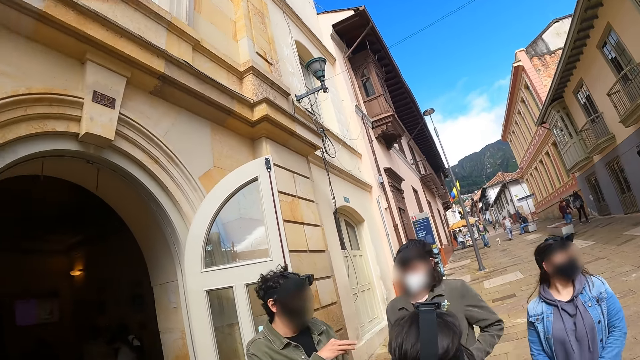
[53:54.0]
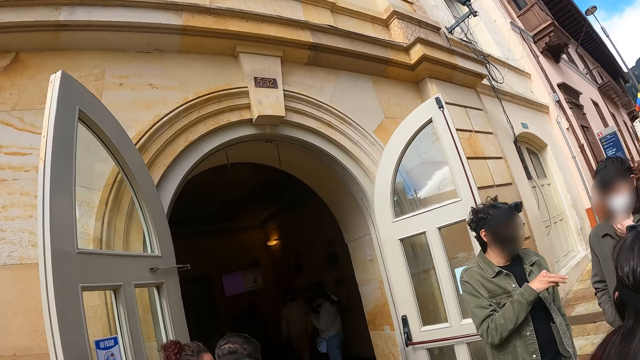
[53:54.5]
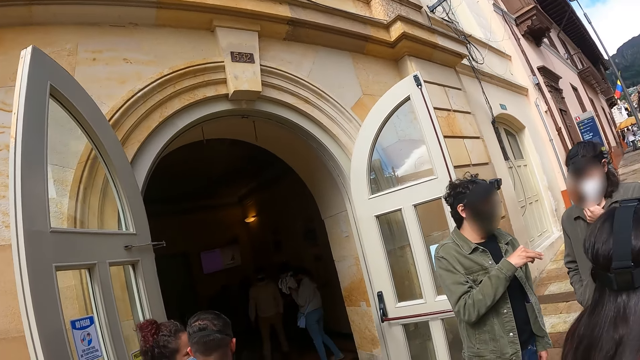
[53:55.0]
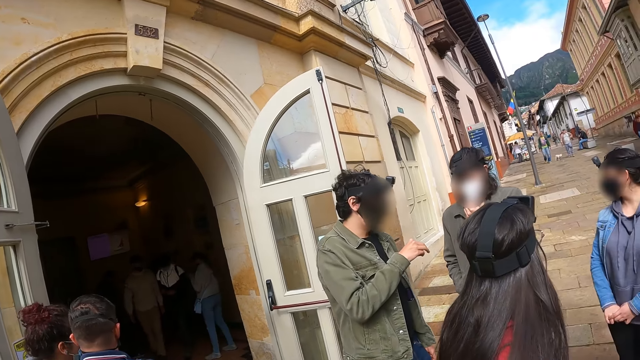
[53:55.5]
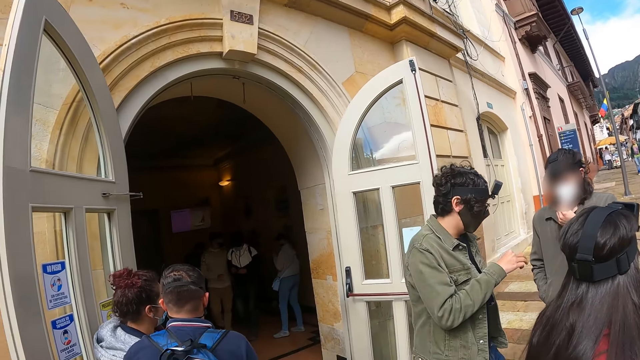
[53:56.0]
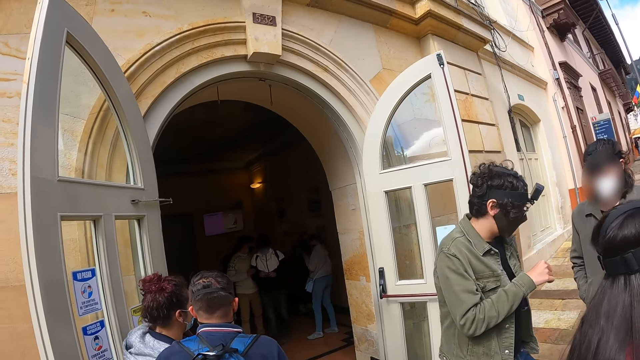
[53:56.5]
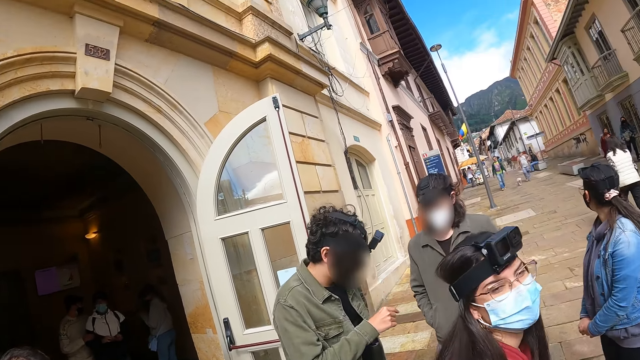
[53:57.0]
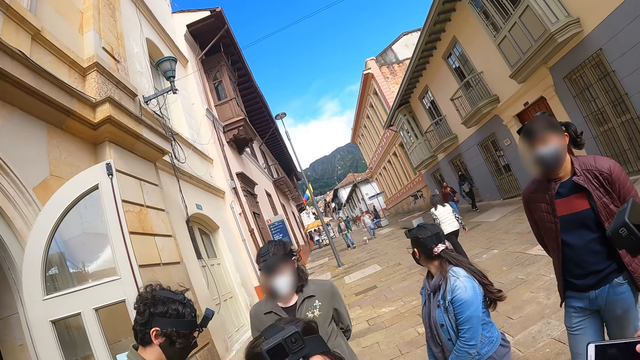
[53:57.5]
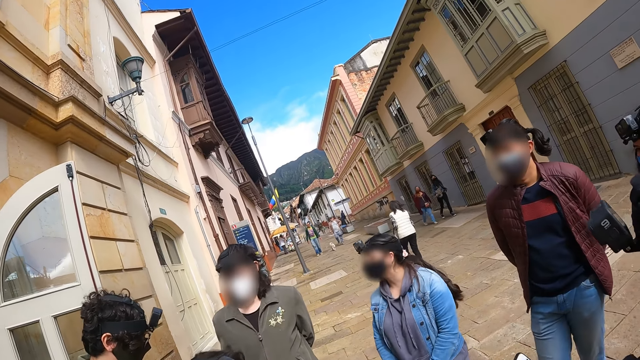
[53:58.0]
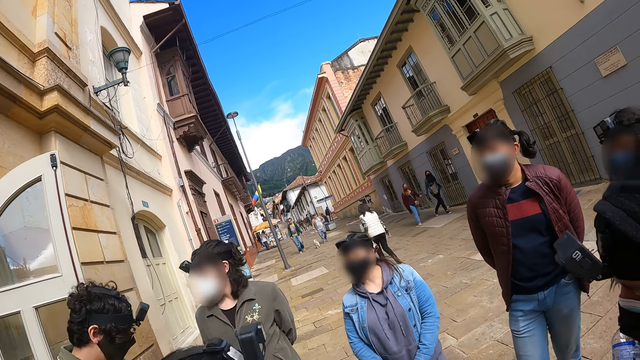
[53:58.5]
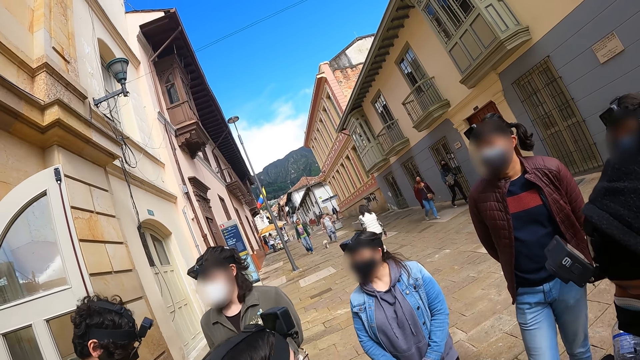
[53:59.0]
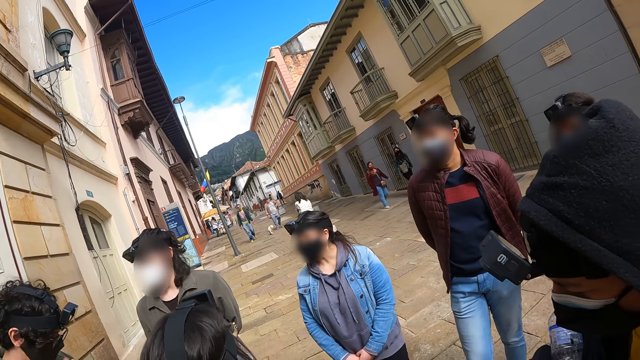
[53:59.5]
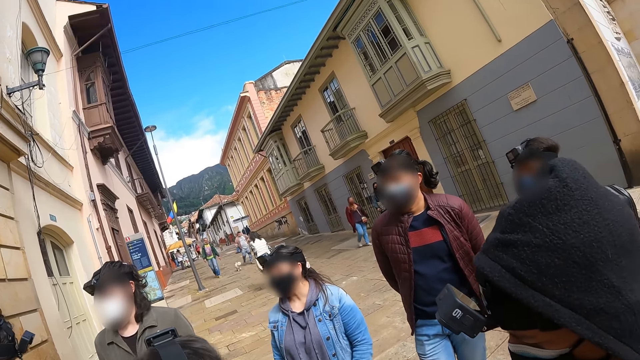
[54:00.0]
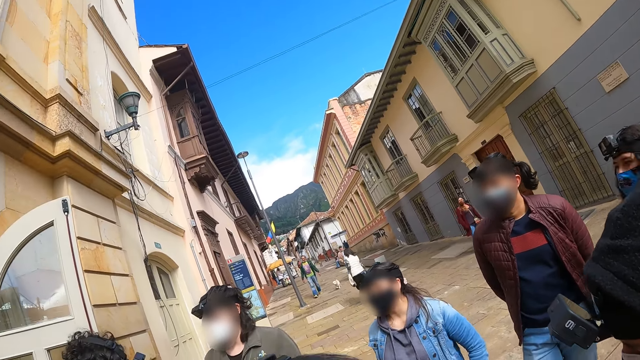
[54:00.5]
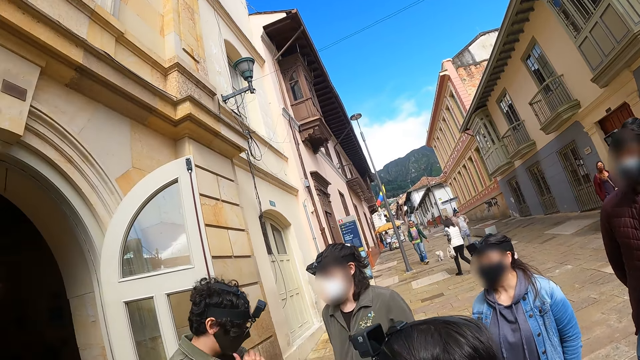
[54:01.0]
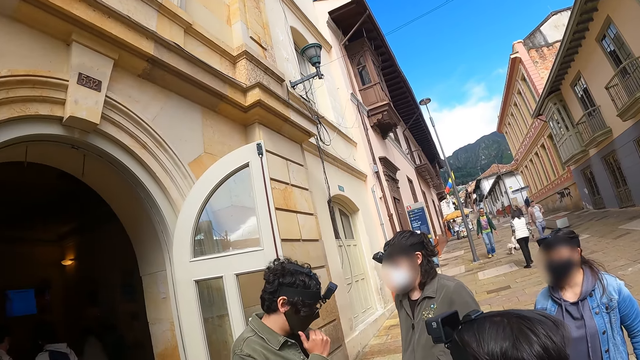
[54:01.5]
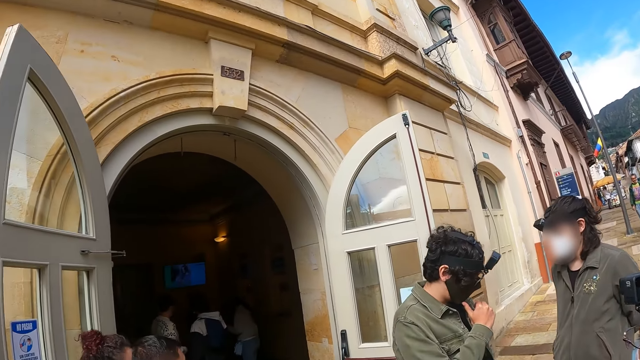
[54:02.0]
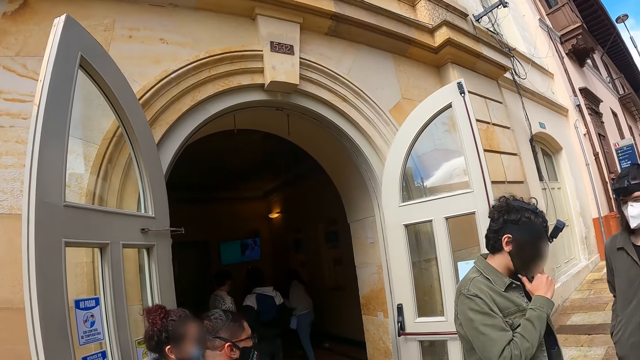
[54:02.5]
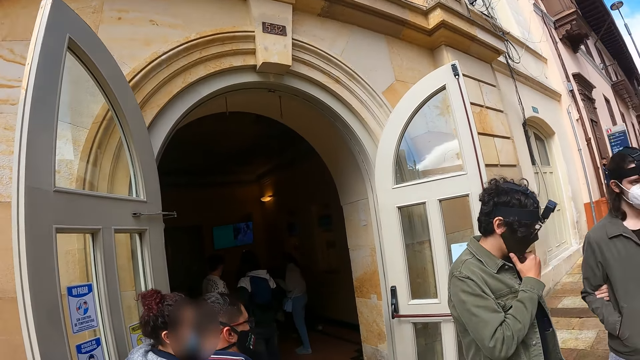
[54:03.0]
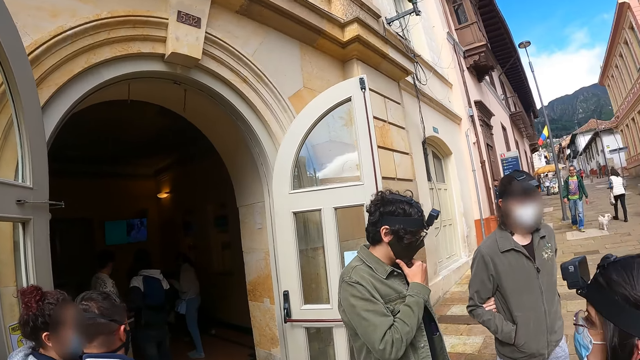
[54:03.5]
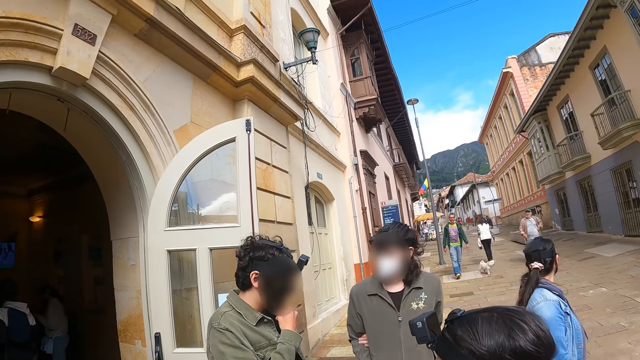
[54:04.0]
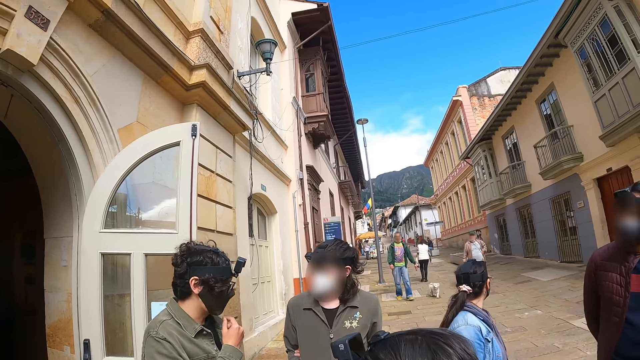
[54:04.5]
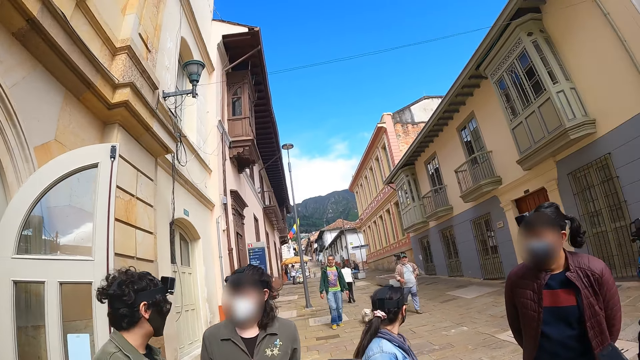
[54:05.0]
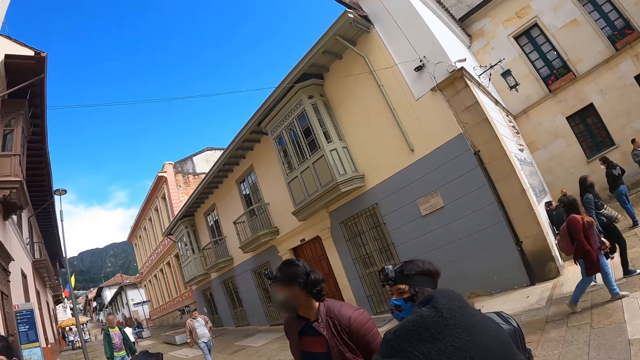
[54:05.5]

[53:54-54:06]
The camera wearer stares at the reception. They stare at a crowd.

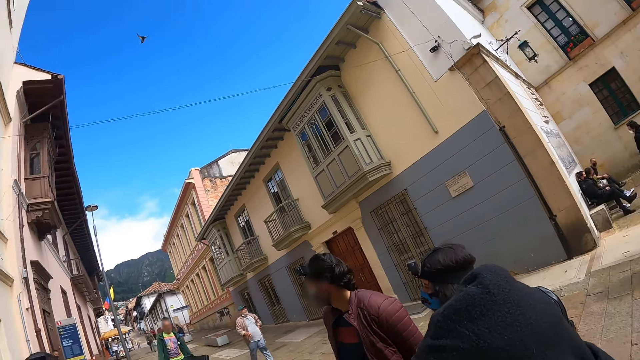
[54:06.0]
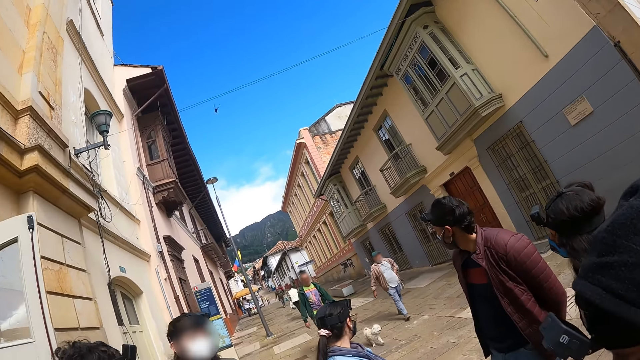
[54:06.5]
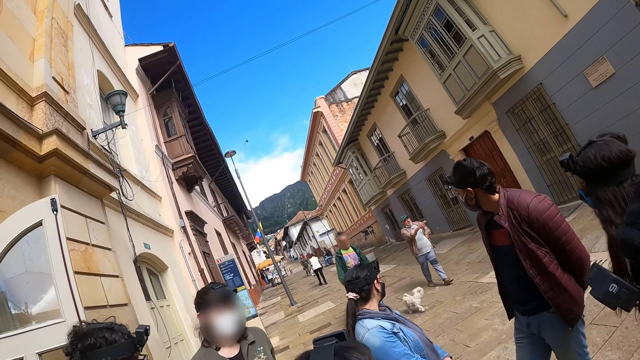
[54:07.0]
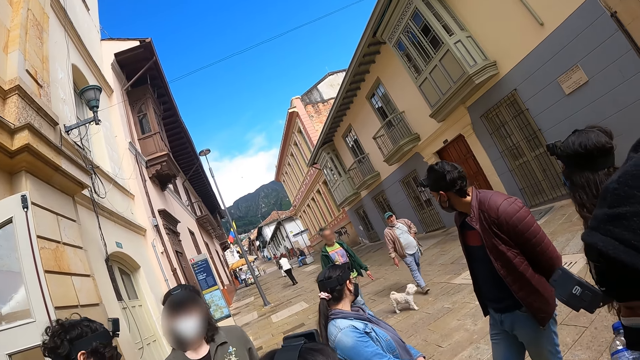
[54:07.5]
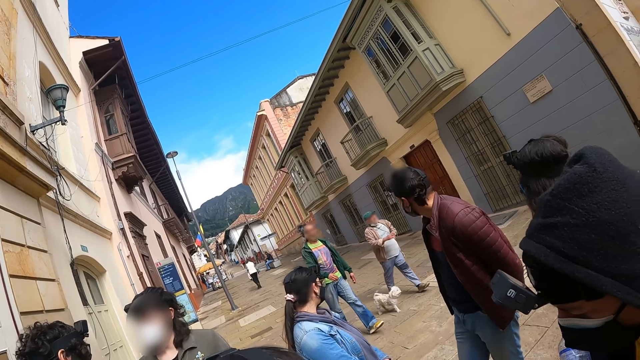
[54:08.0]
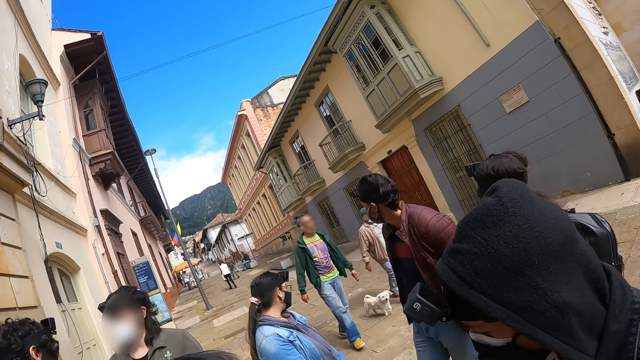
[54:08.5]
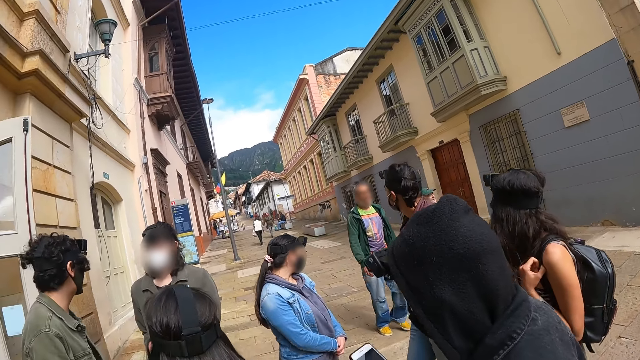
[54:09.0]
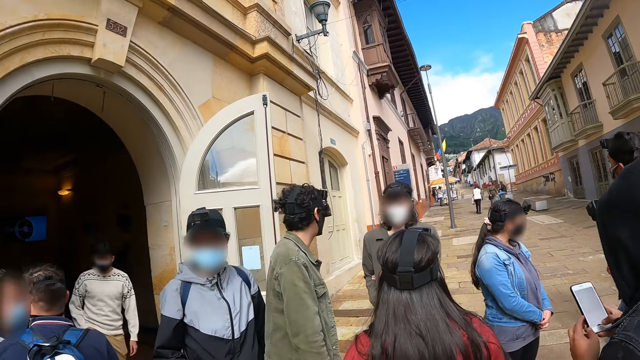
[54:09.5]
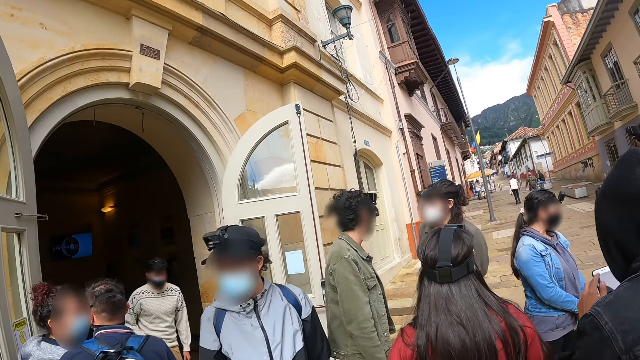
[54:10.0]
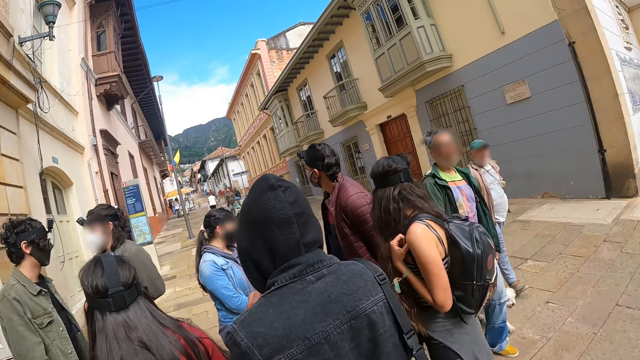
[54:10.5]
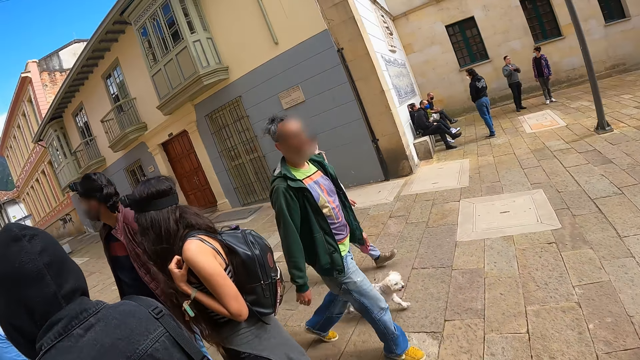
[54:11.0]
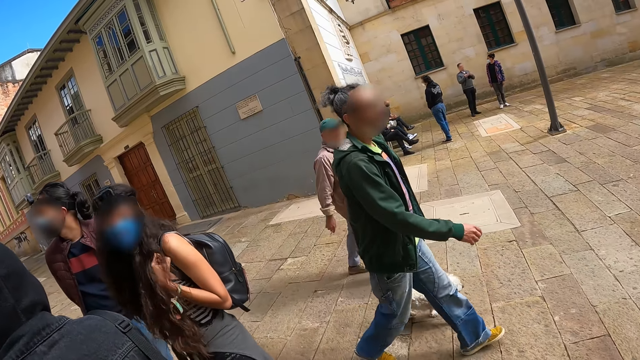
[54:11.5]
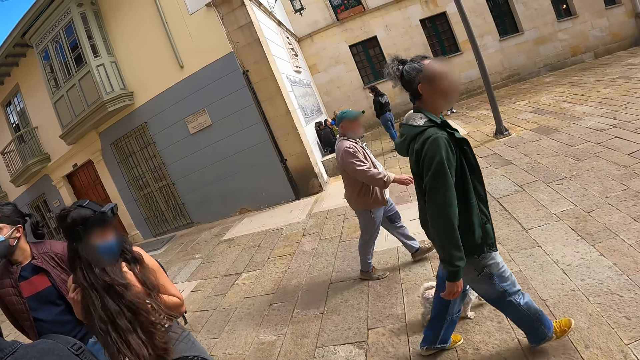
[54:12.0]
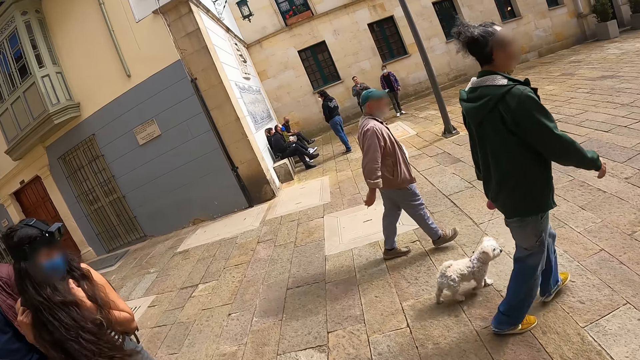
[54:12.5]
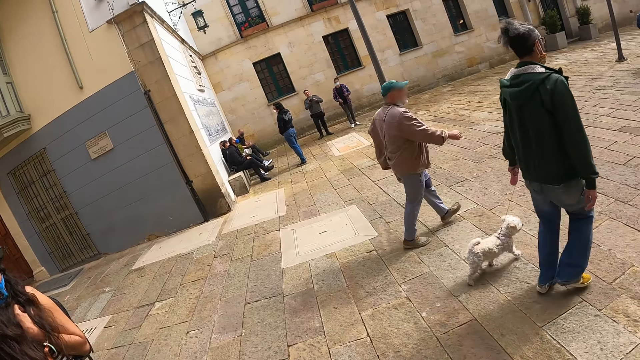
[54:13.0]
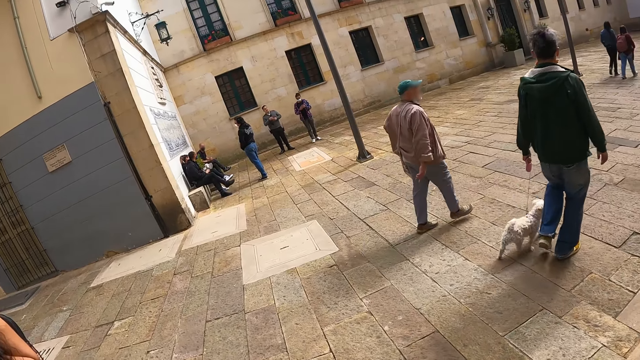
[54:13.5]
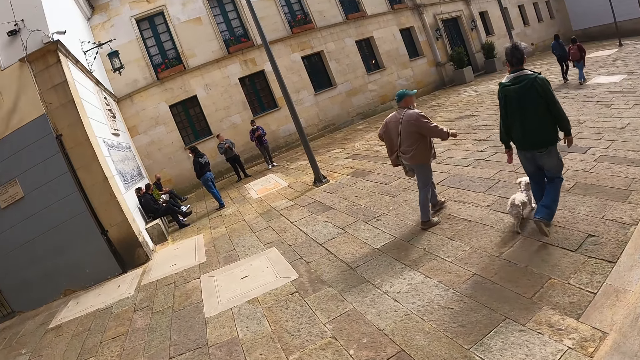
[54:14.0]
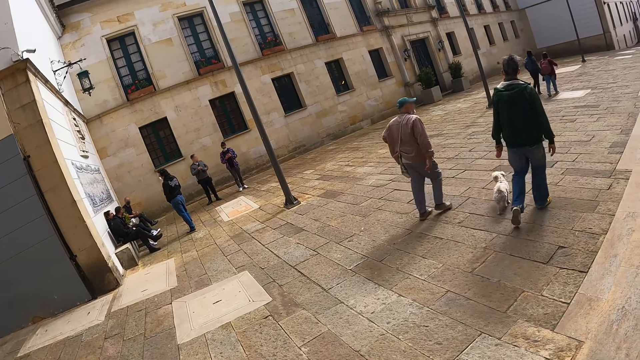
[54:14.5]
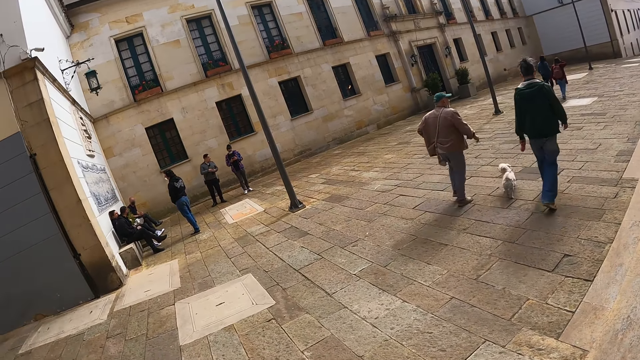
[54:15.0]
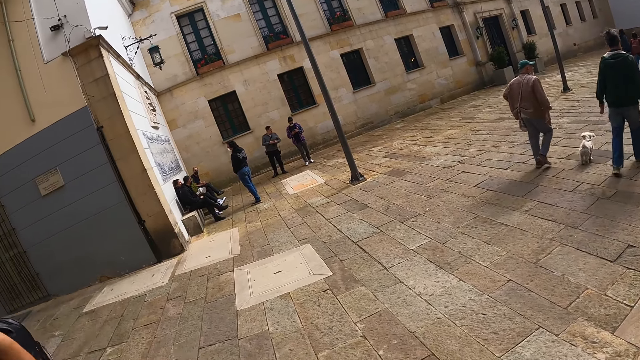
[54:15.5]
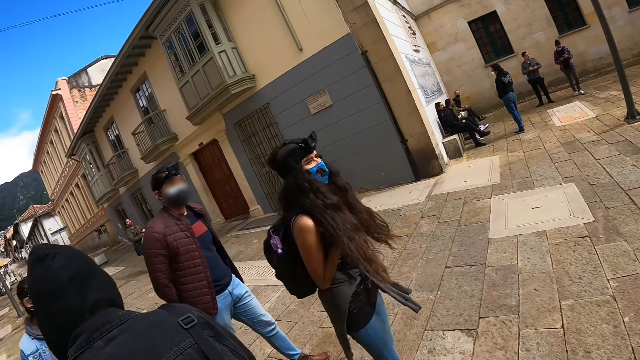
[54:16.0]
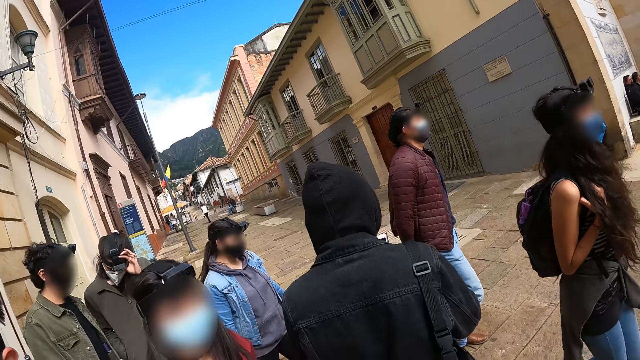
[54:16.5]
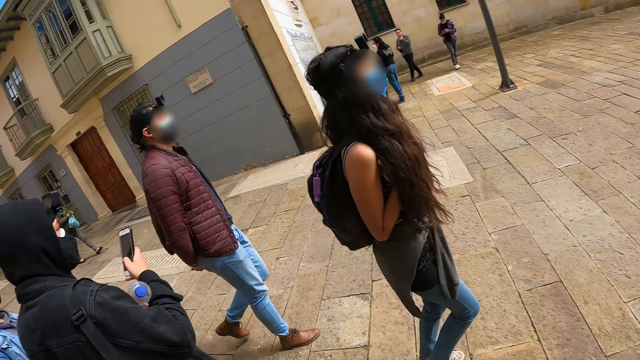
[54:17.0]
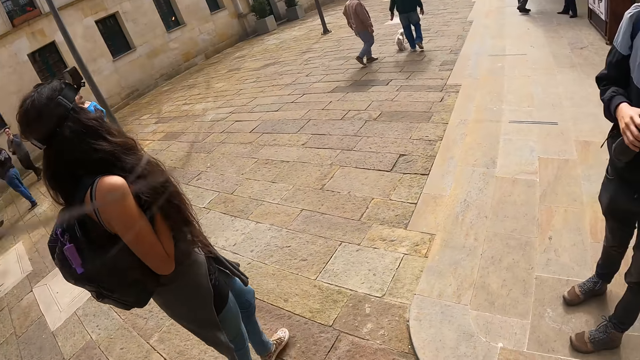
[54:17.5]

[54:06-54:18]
The camera wearer stares at a building. They walk towards the historical museum.
